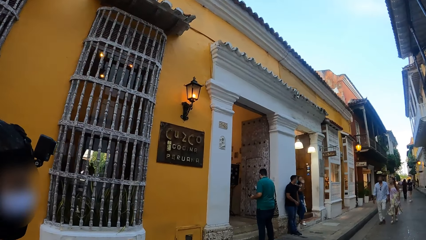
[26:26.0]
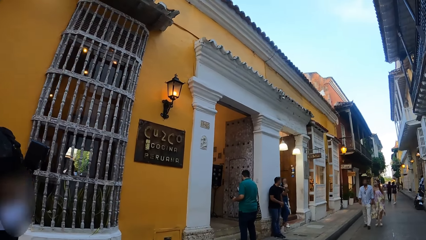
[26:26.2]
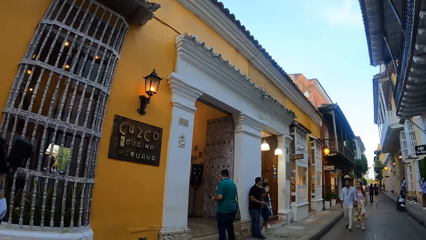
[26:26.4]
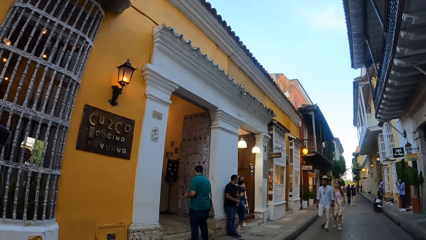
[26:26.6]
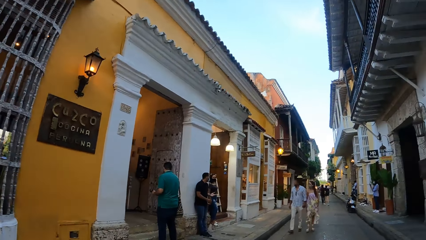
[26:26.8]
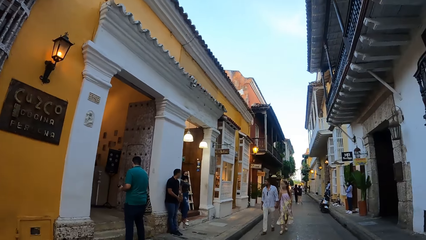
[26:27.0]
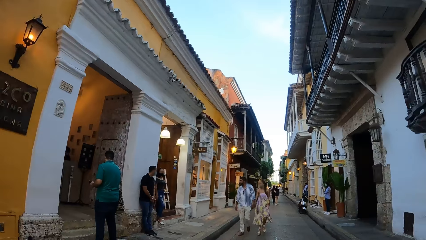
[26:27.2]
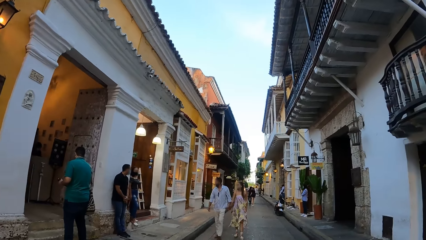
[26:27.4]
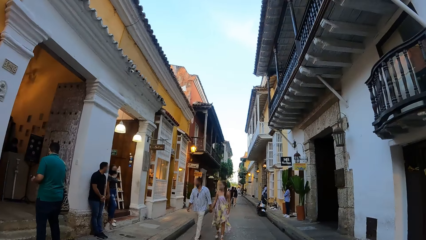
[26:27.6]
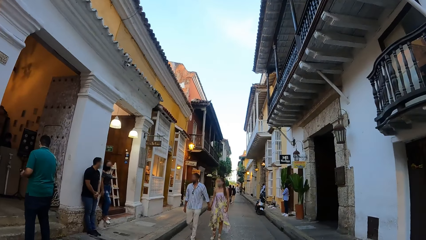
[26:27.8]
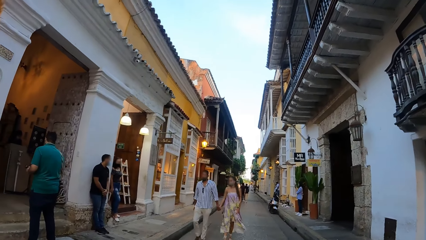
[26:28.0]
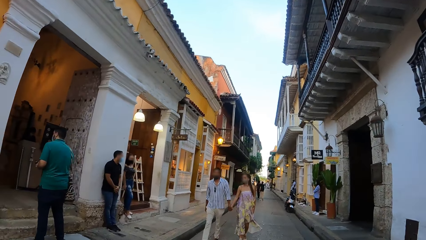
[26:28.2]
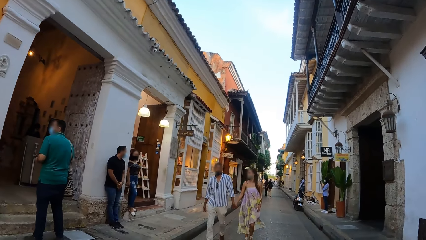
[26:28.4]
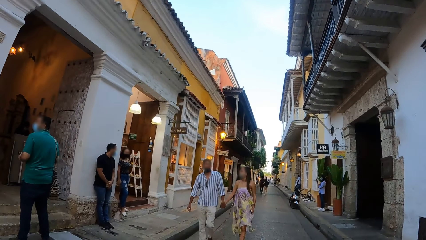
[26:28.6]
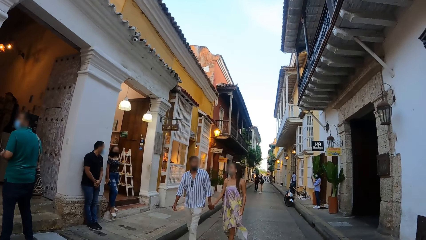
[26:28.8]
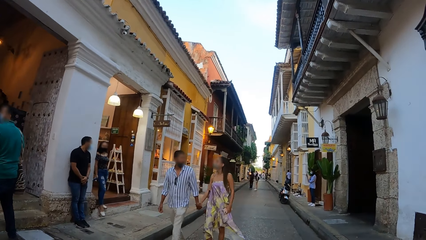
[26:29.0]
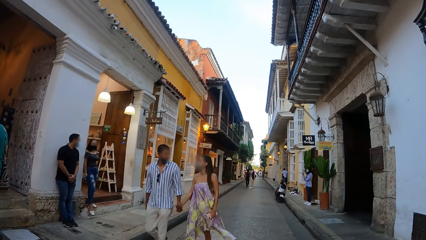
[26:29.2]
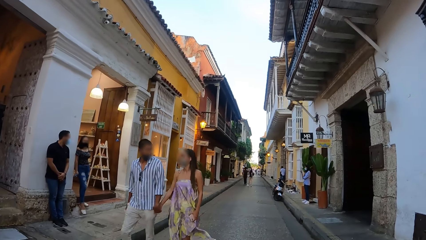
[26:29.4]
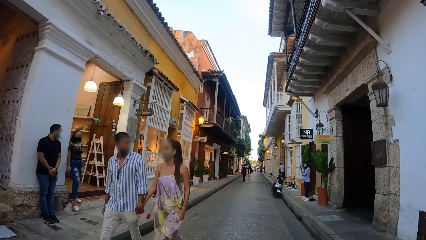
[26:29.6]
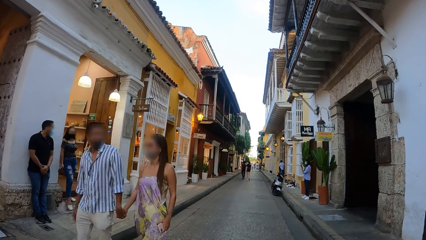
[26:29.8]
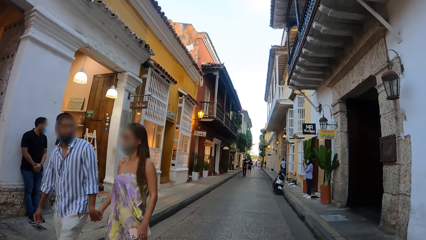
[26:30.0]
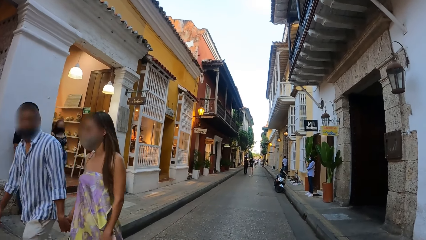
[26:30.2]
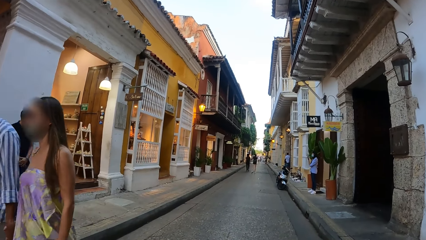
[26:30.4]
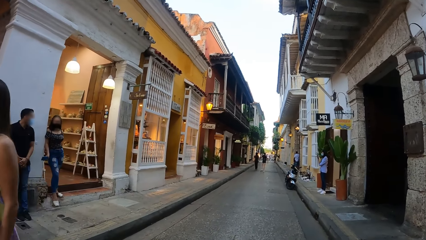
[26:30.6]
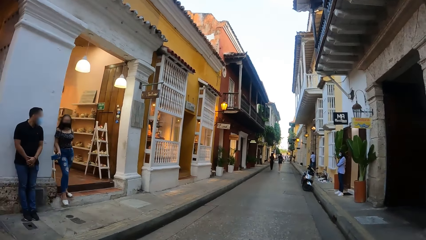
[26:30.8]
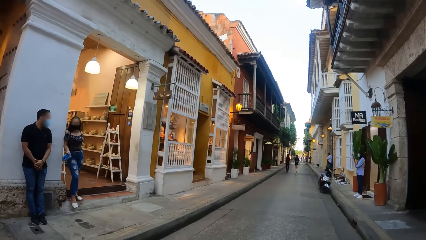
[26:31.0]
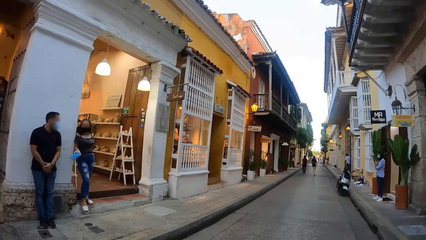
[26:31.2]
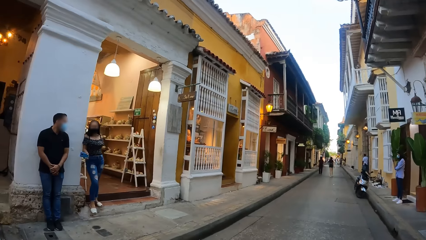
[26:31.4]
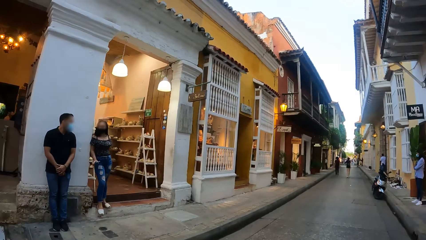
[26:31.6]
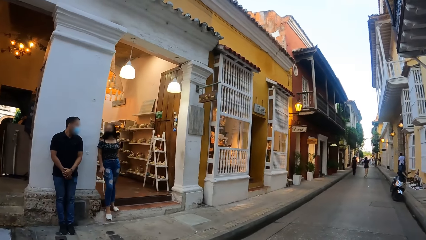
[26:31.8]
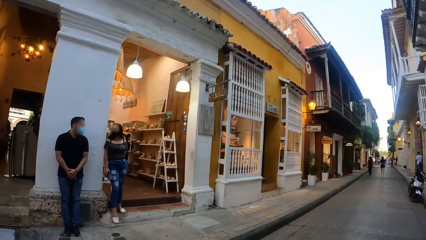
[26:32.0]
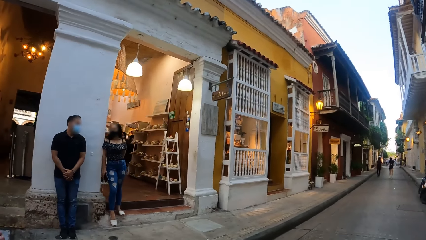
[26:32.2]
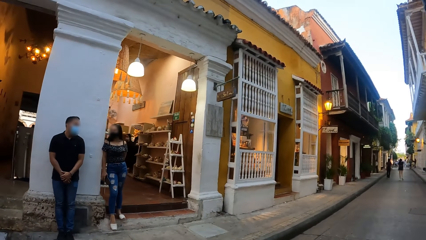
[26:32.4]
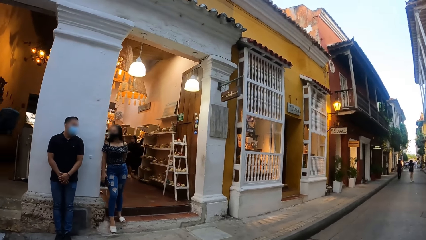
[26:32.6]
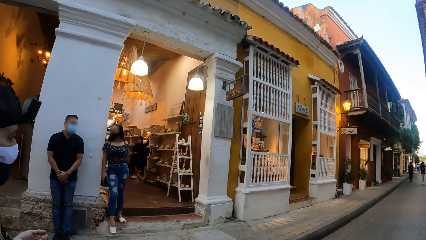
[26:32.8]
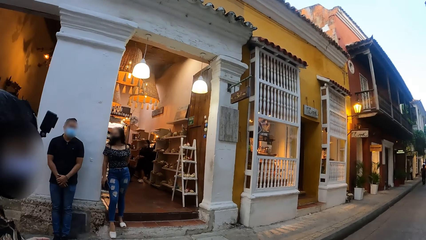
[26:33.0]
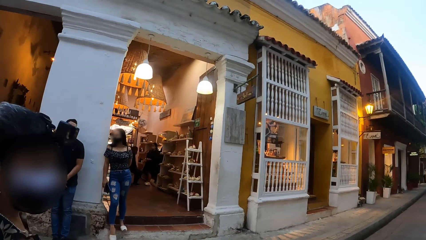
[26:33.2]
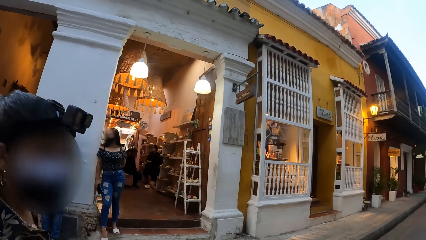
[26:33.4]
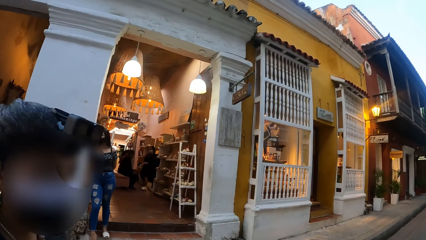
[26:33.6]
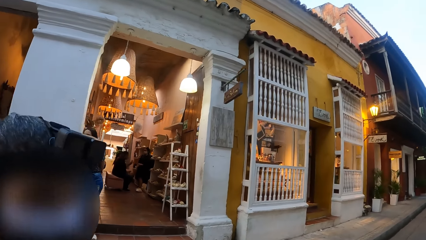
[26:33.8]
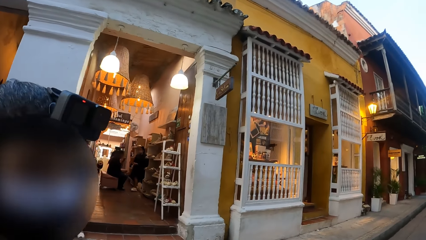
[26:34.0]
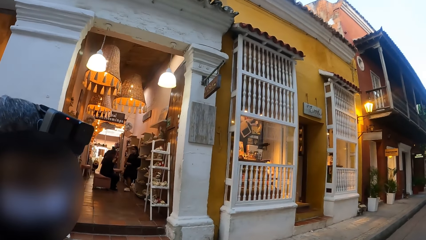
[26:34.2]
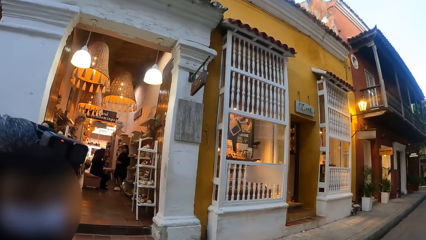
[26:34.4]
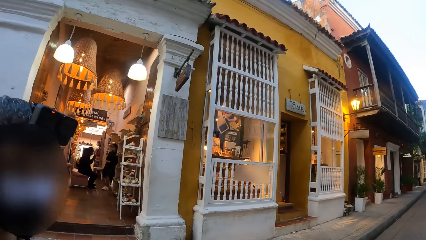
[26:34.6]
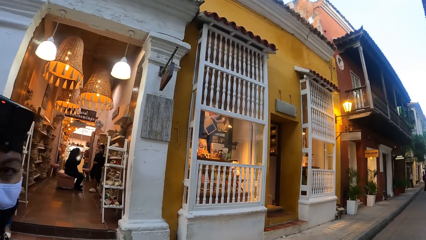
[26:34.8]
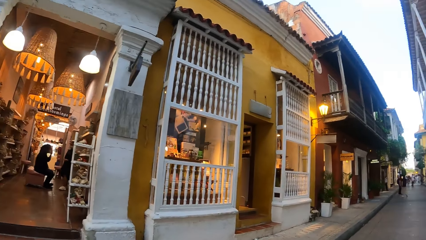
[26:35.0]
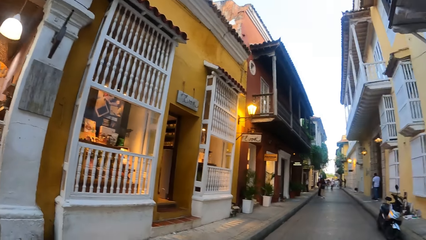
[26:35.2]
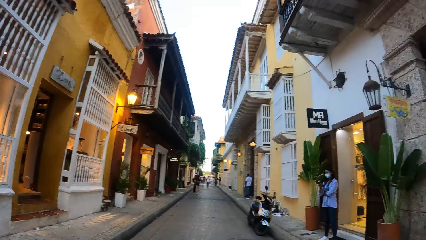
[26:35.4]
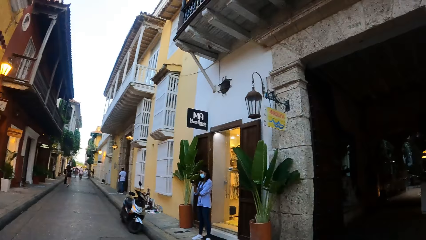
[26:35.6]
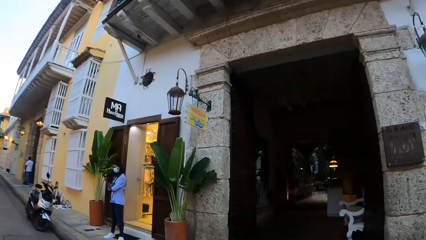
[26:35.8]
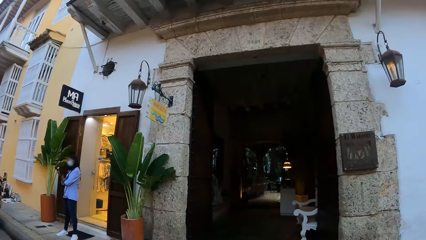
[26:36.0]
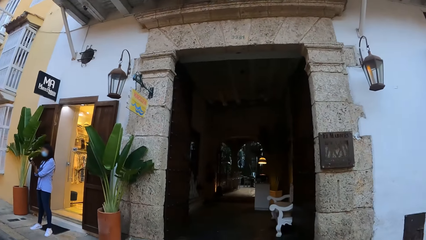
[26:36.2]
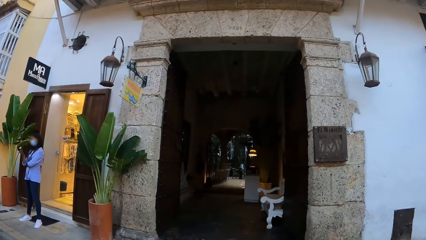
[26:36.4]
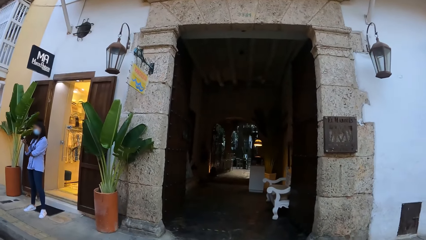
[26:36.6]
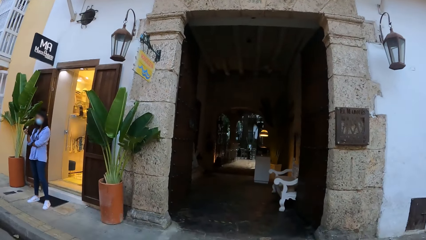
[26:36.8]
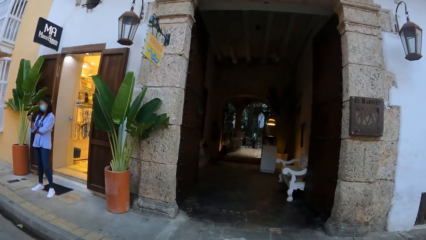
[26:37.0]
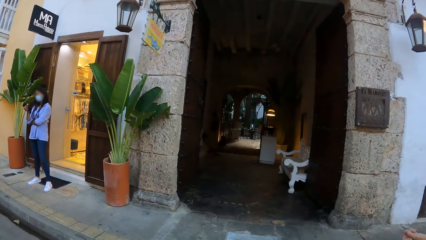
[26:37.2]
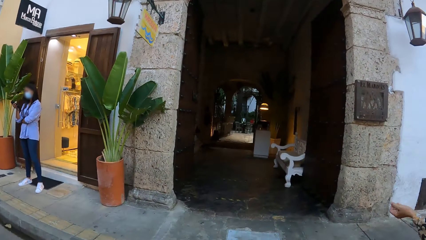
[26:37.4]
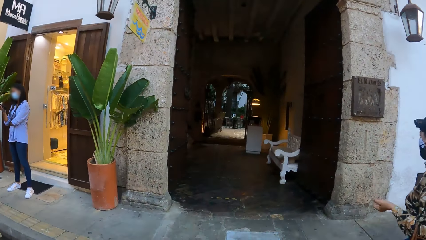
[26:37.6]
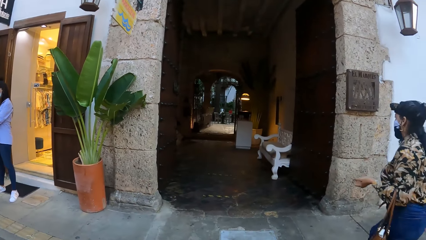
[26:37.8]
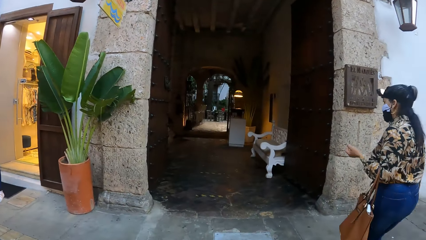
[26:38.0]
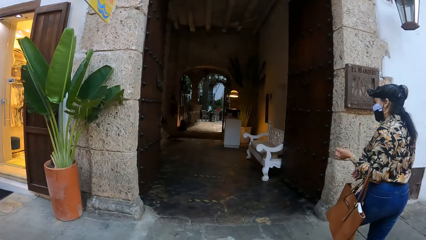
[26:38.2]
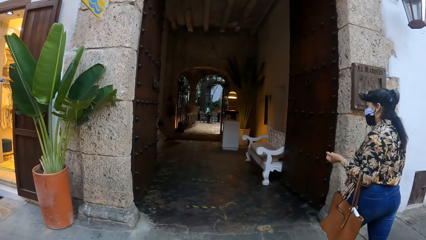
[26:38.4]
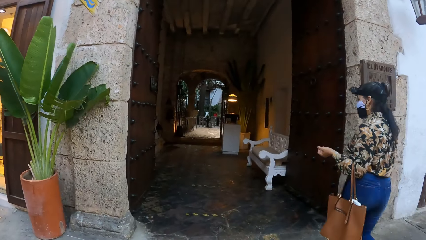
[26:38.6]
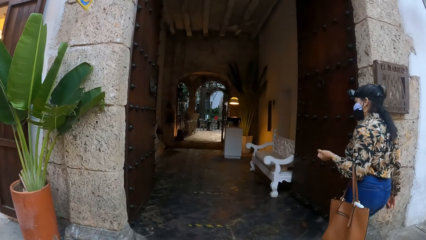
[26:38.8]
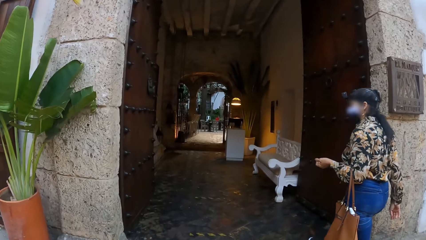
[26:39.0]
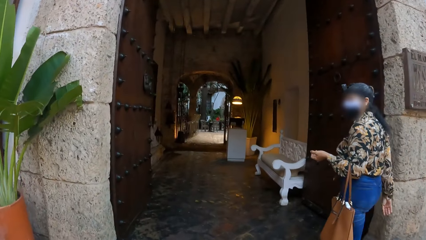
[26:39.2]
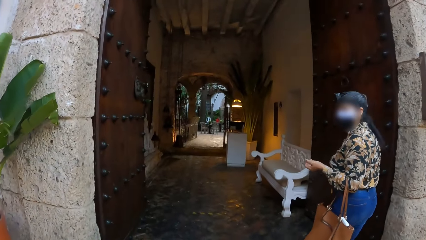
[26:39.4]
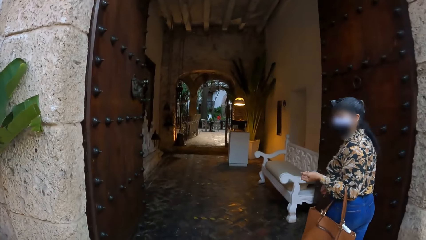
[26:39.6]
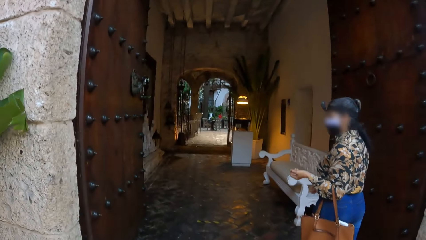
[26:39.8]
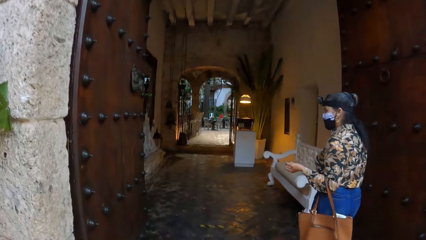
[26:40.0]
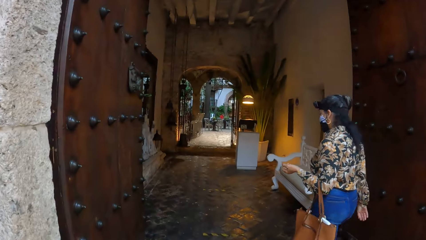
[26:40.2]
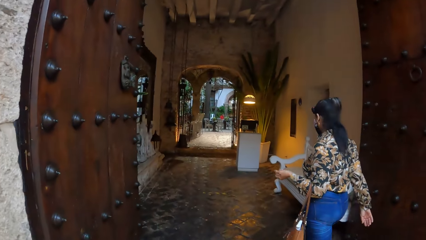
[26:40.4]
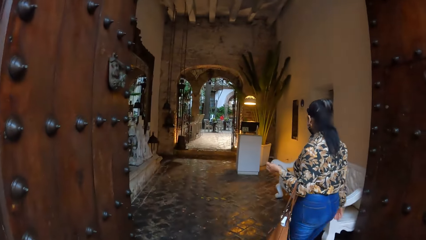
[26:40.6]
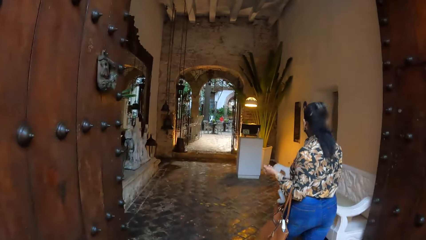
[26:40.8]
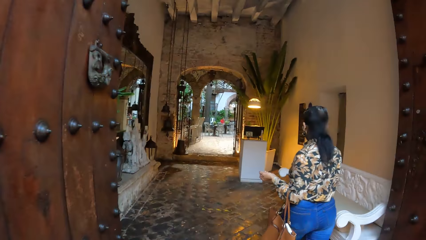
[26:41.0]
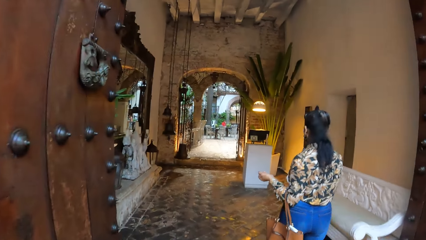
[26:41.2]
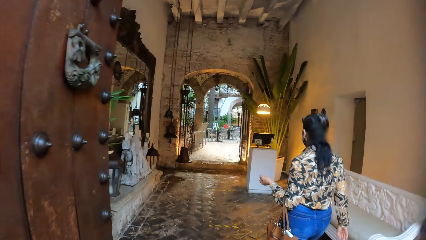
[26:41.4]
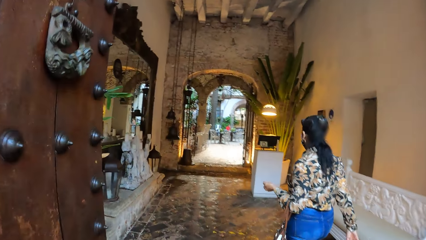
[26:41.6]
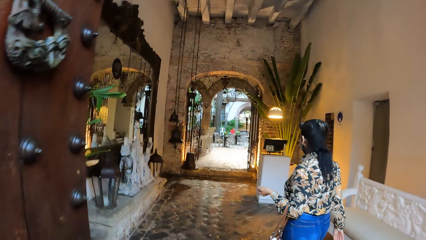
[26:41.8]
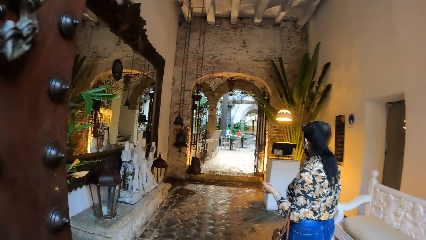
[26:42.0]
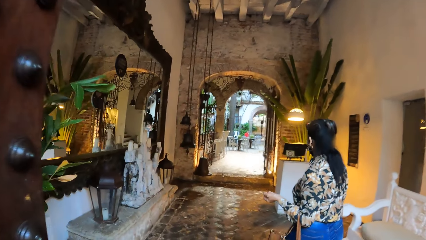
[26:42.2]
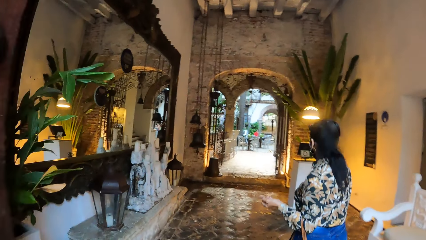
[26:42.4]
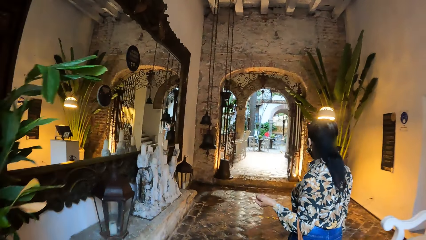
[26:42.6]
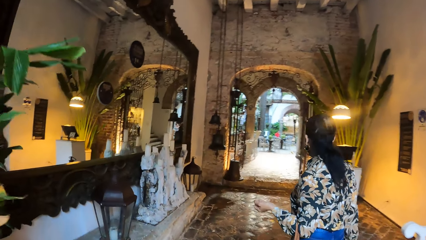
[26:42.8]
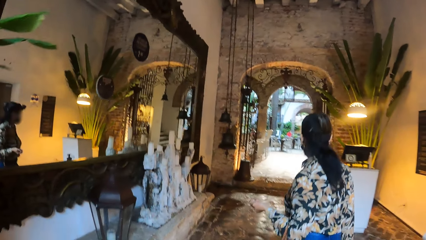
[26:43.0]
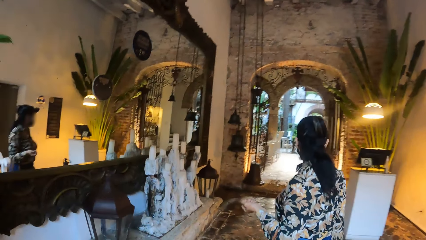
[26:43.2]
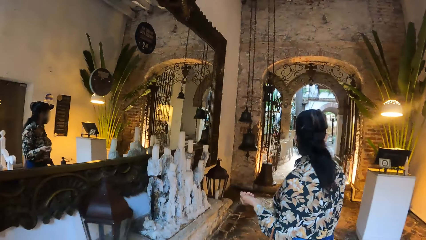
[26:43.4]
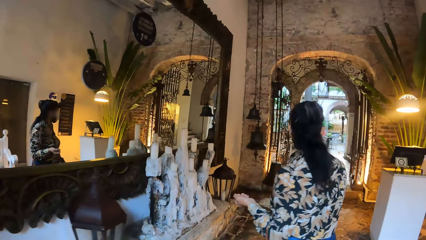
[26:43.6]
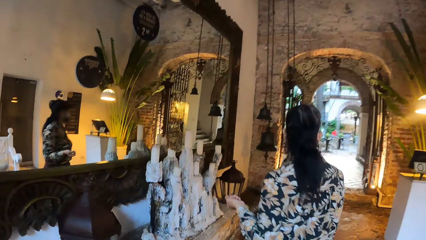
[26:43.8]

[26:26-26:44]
The camera wearer walks past a man and a lady. They look around the stores. Another lady steps on the pavement, walks inside a building, and looks at the camera wearer. The camera wearer walks inside the building.
